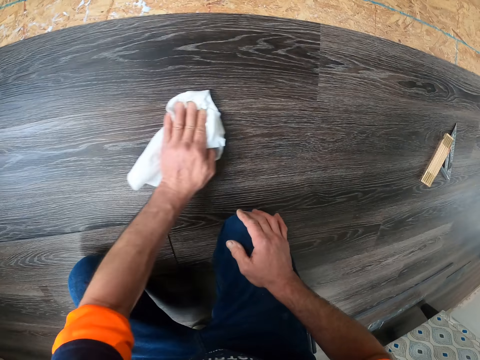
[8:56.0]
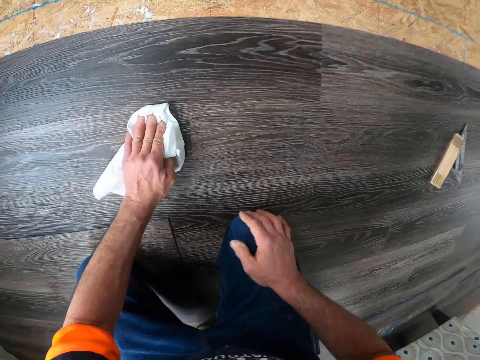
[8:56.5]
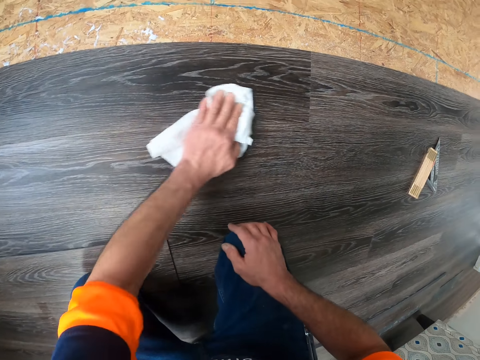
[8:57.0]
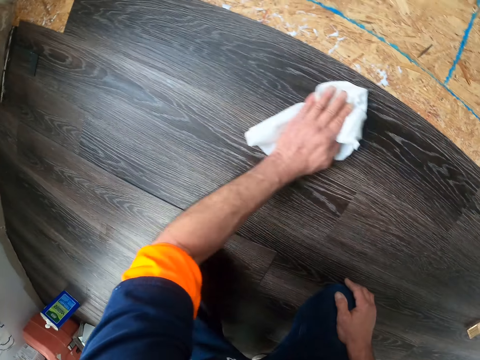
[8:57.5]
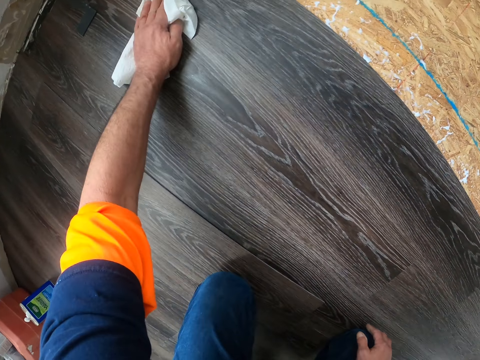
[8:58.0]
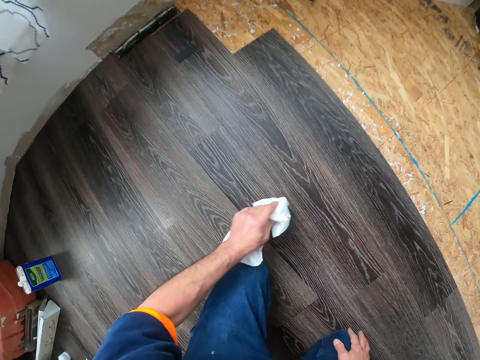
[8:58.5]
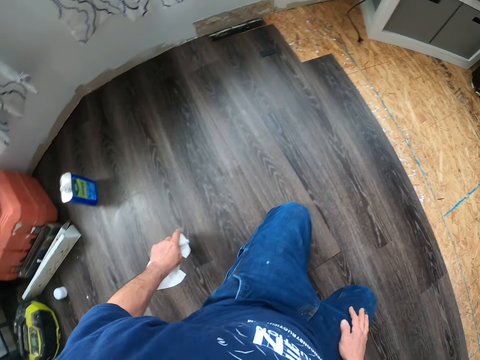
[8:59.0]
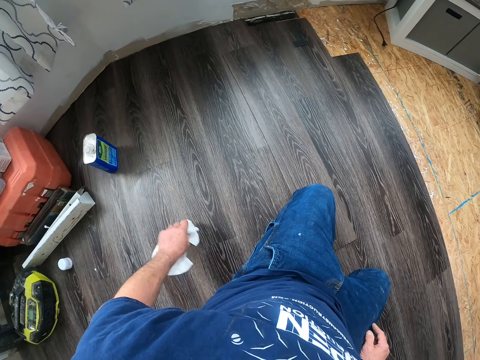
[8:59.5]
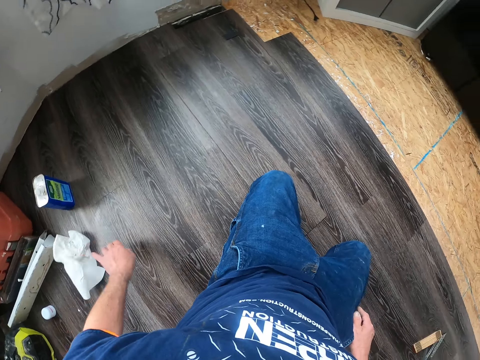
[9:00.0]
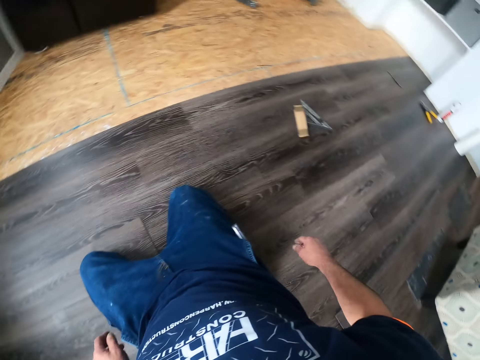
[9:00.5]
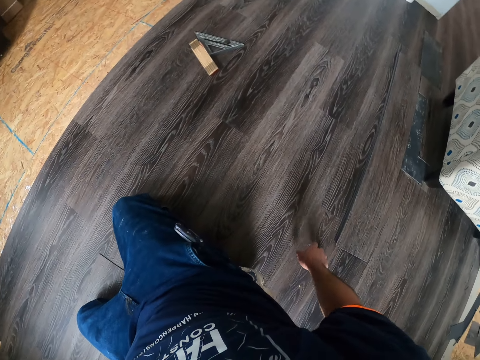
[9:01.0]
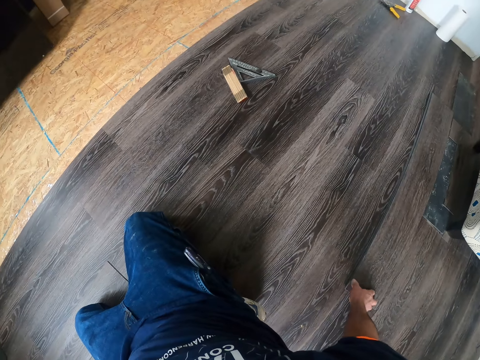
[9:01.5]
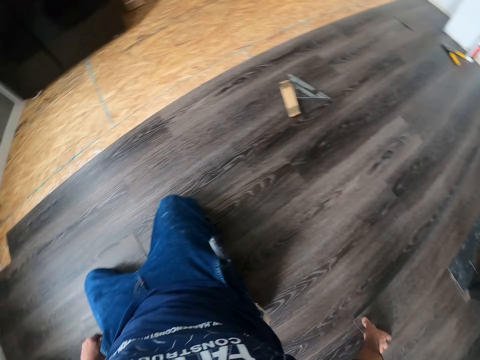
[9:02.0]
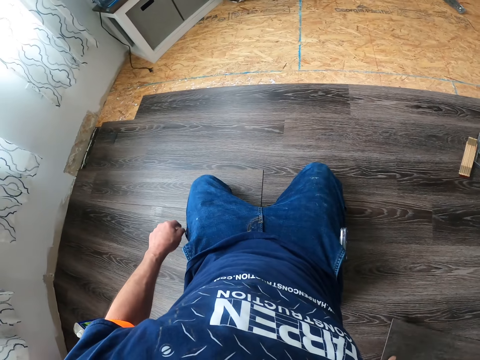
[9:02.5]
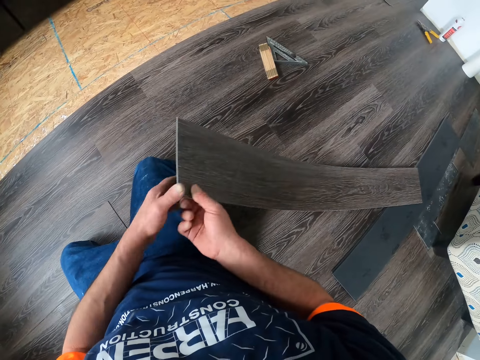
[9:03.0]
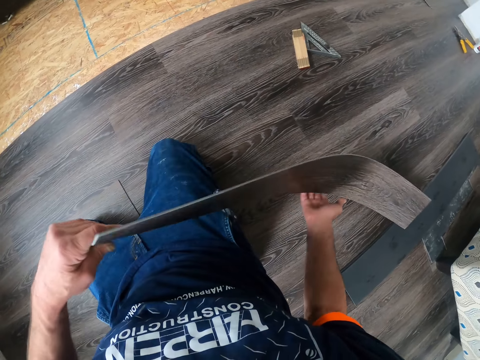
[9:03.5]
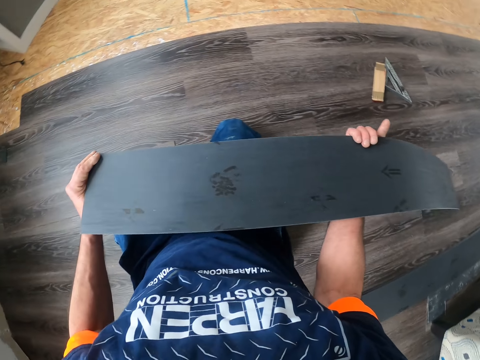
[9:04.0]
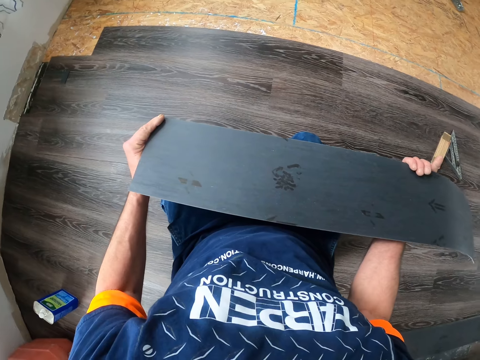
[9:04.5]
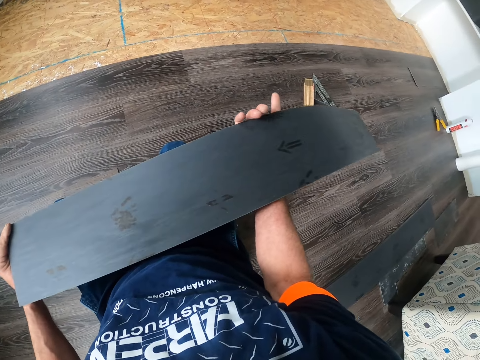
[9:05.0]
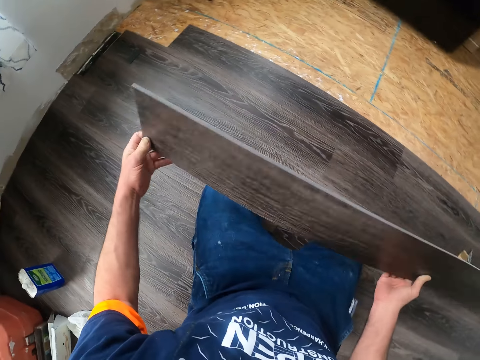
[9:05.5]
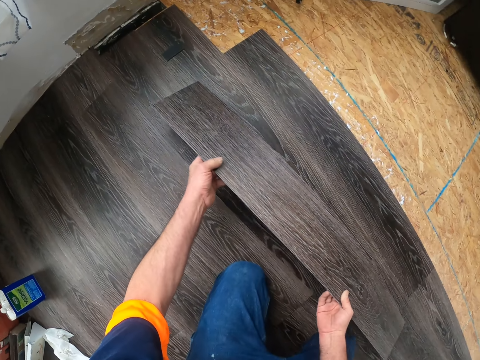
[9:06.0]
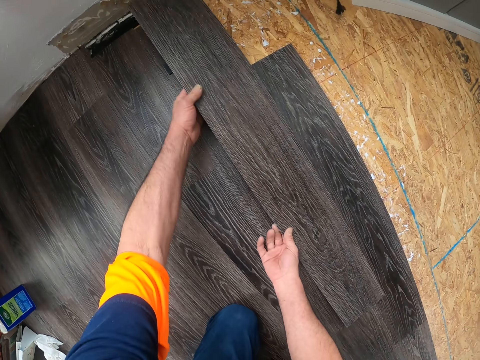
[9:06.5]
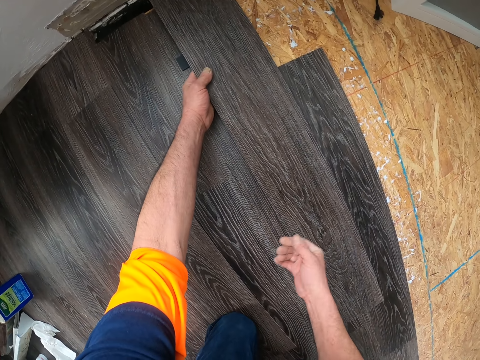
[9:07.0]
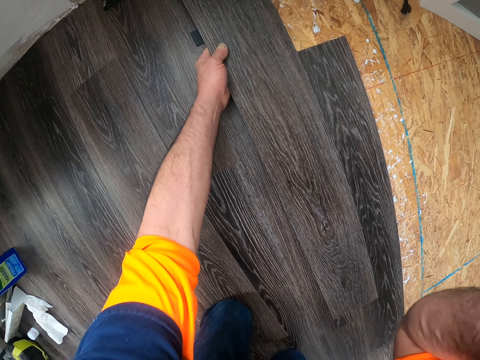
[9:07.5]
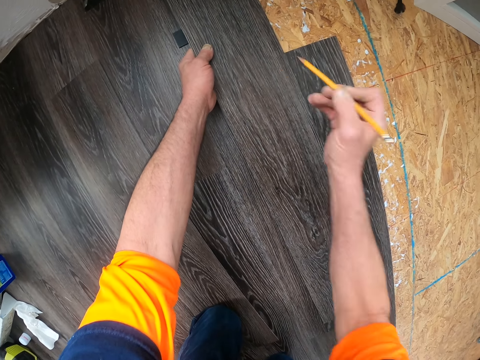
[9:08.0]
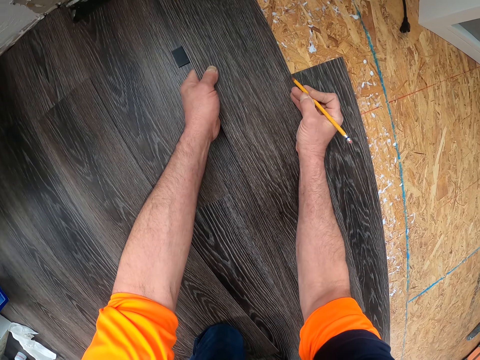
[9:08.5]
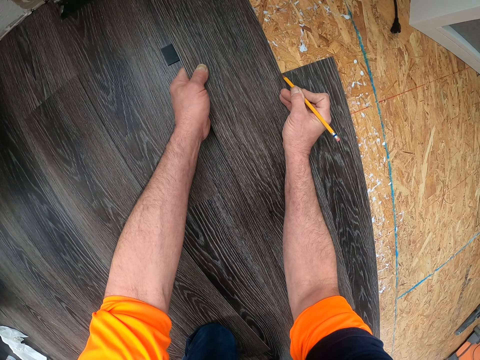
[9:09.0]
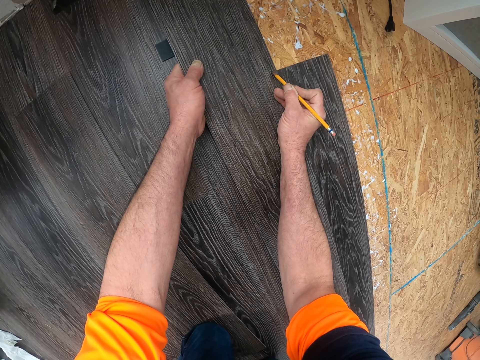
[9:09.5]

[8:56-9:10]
The camera wearer takes a vinyl tile. They put the tissue aside. They put the plywood on the floor. They hold the vinyl tile. They turn the vinyl tile. They hold the vinyl tile. They turn the vinyl tile. They put the vinyl tile on the floor. They take a pencil. They put a mark on the plywood.

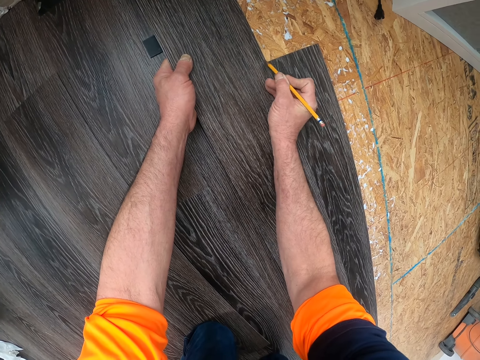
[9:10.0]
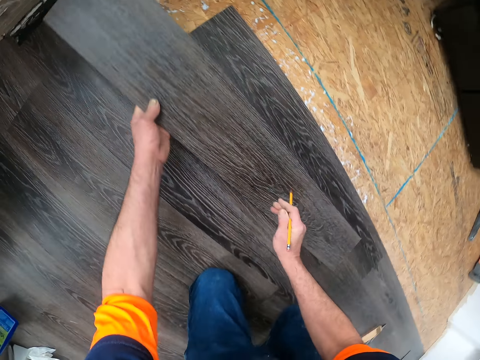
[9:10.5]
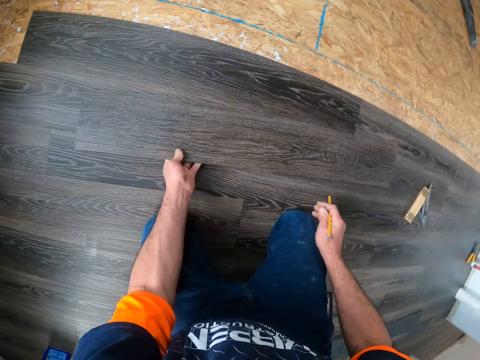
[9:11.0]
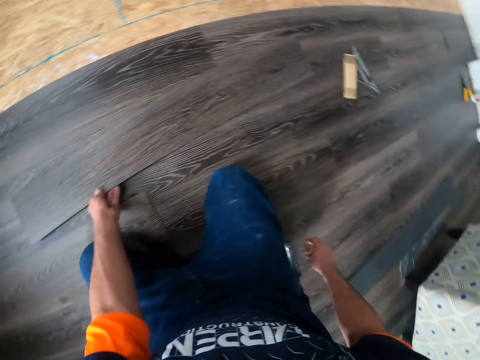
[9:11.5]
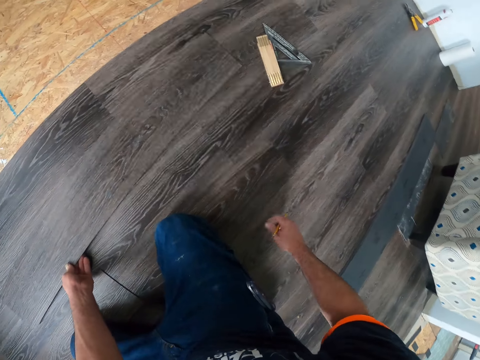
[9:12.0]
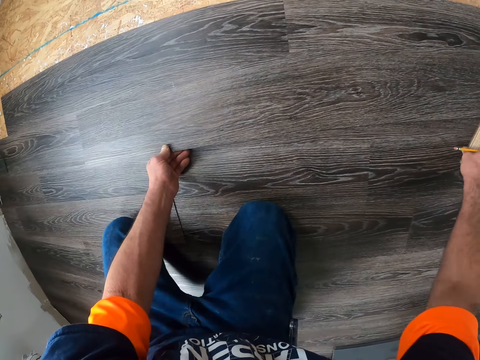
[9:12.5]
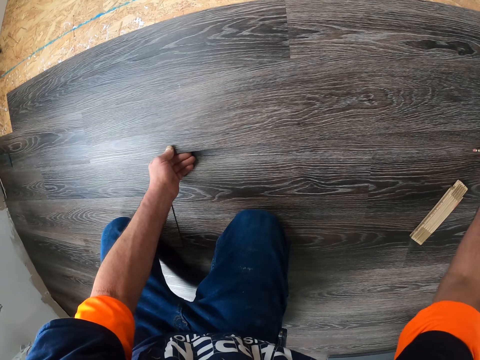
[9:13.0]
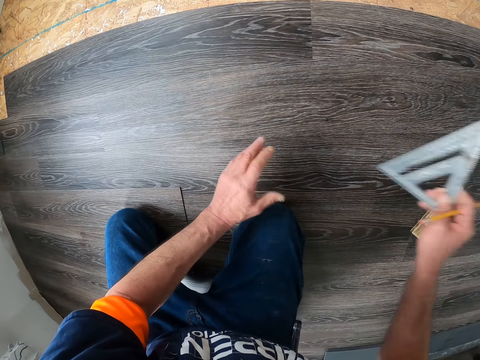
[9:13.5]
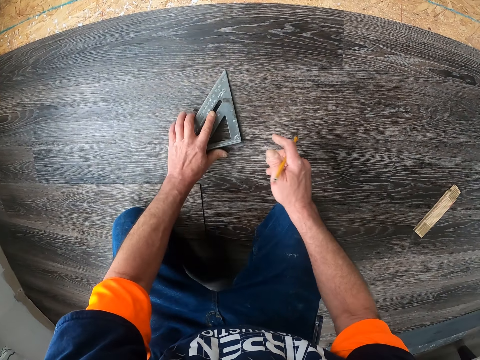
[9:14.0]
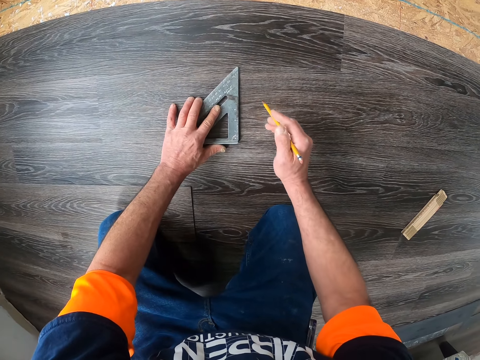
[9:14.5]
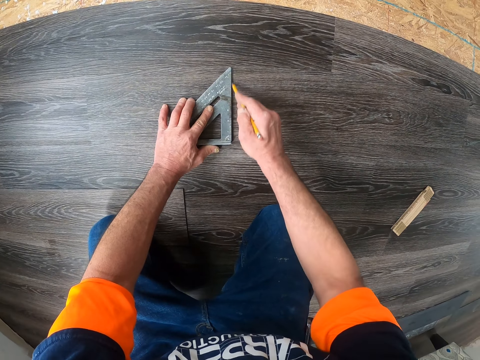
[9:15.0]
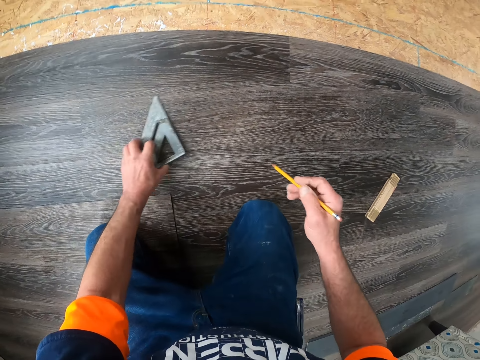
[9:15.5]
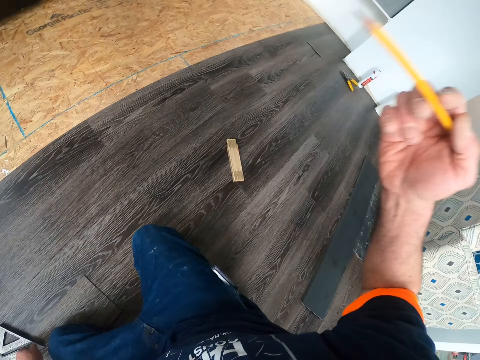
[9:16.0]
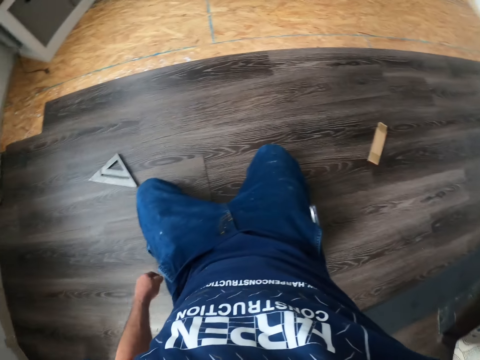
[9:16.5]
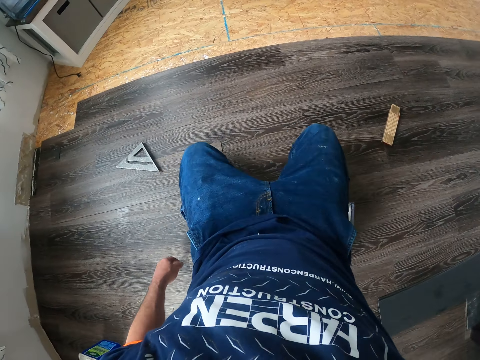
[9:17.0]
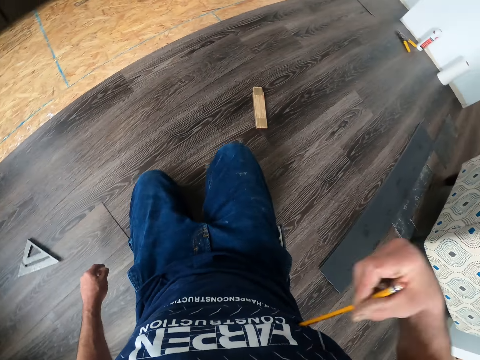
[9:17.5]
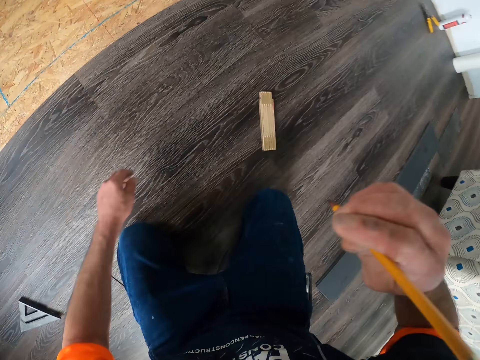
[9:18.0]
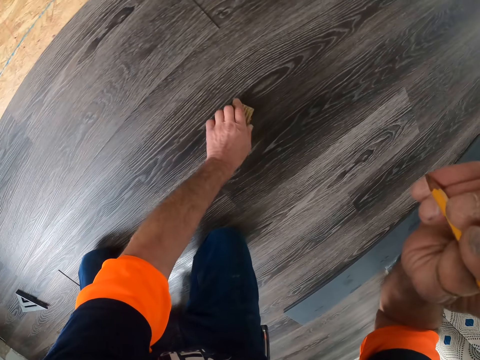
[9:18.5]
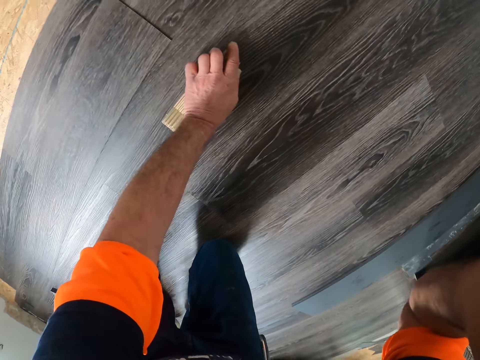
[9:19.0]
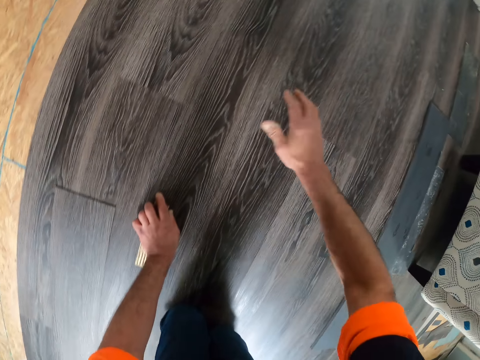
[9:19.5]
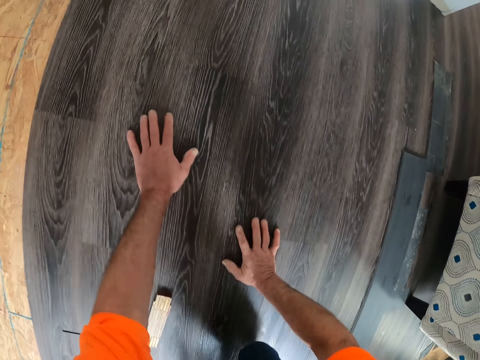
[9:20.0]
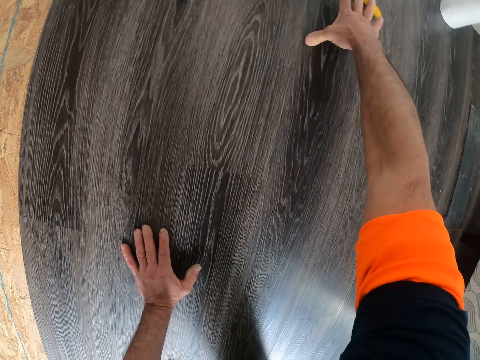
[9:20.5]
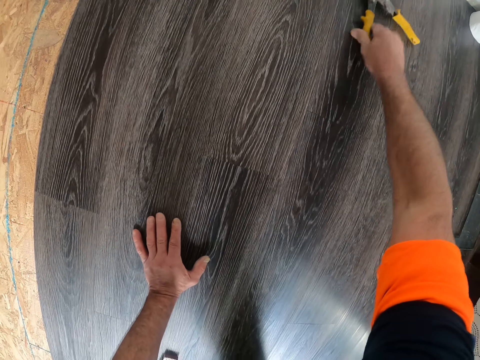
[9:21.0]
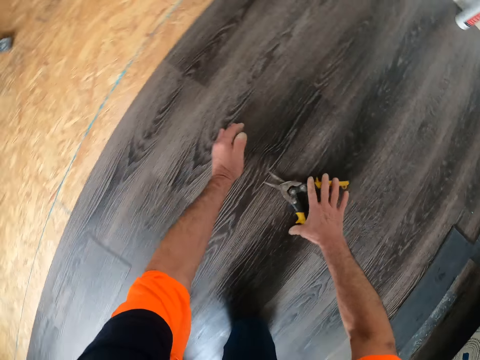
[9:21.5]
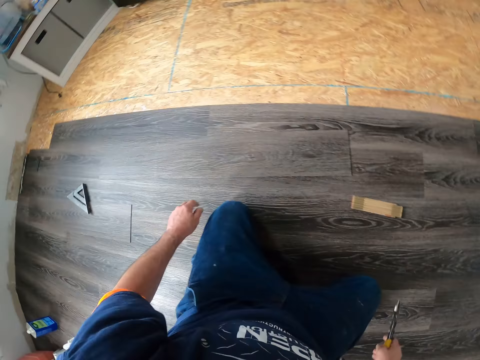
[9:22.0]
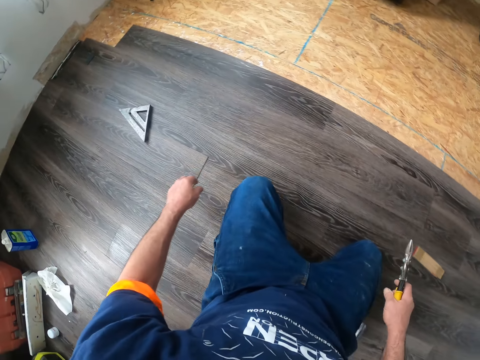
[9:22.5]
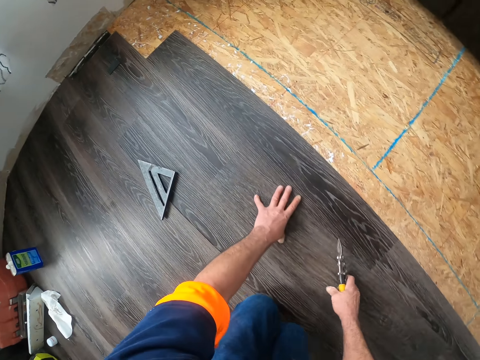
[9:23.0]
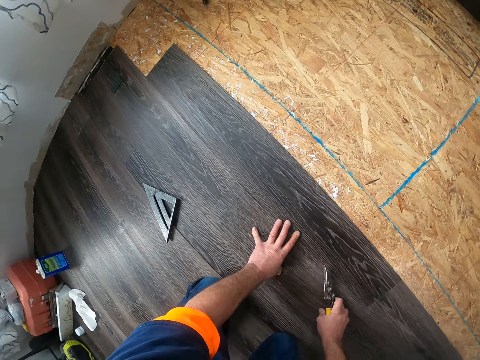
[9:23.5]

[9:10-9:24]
The camera wearer holds the vinyl tile. They move the vinyl tile. They pick up the plywood. They put the vinyl tile on the floor. They take a speed square. They hold the speed square. They put the speed square on the floor. They mark the wooden tile. They move the hand. They pick up pliers from the floor.
